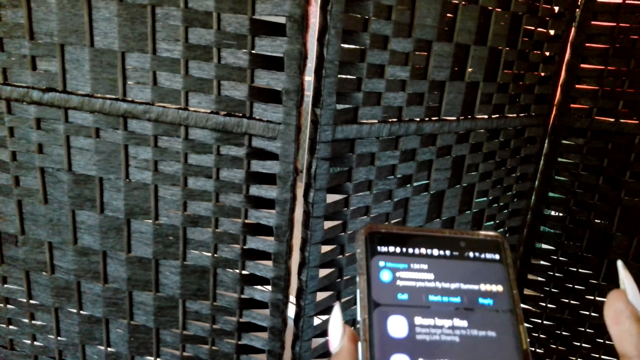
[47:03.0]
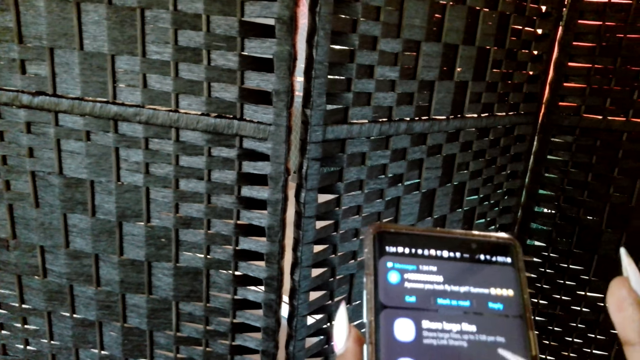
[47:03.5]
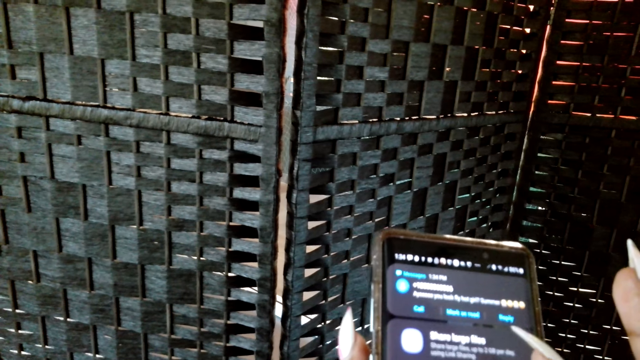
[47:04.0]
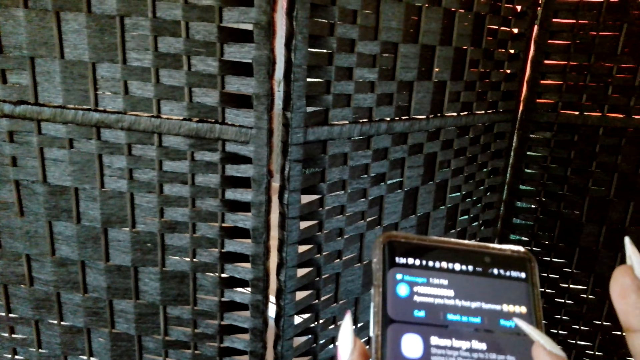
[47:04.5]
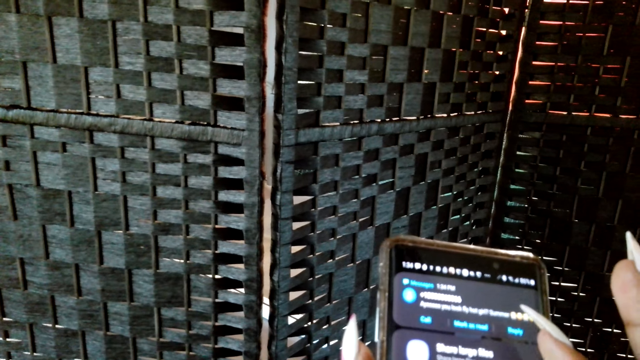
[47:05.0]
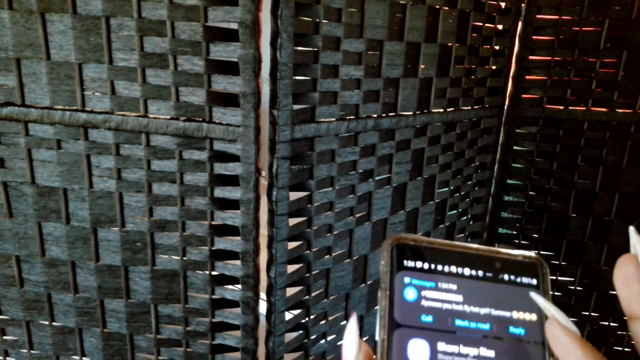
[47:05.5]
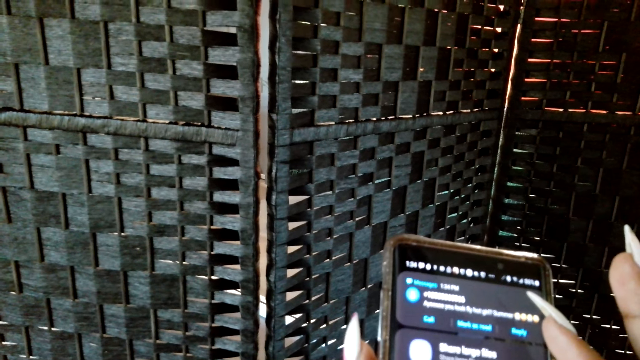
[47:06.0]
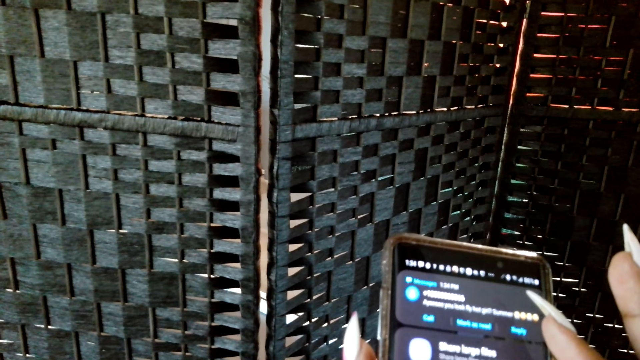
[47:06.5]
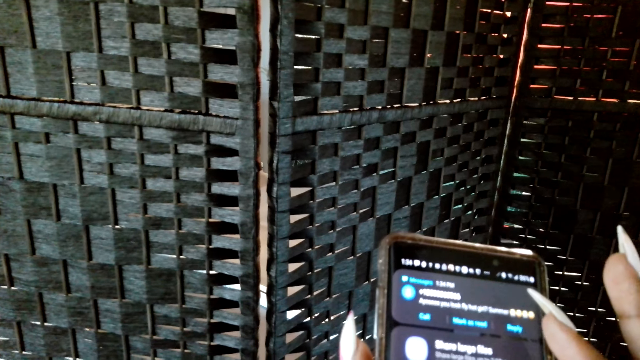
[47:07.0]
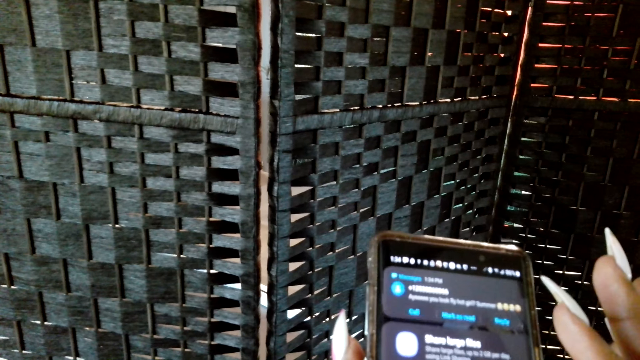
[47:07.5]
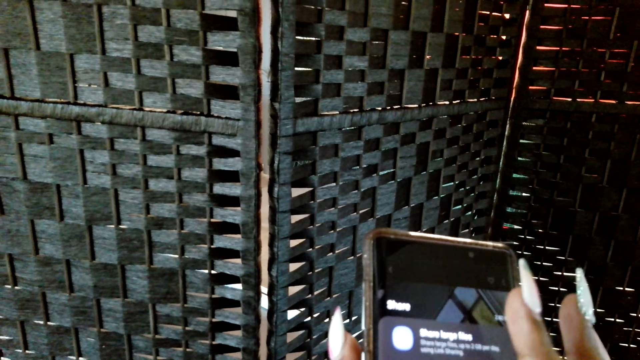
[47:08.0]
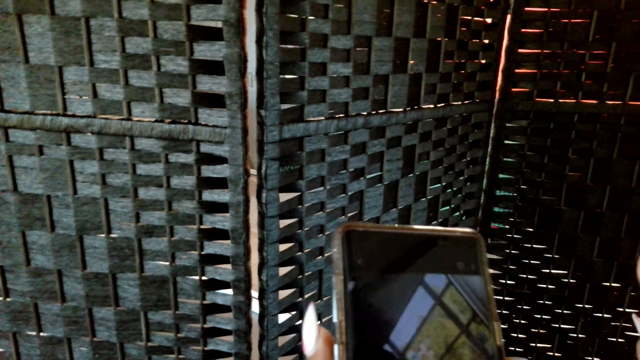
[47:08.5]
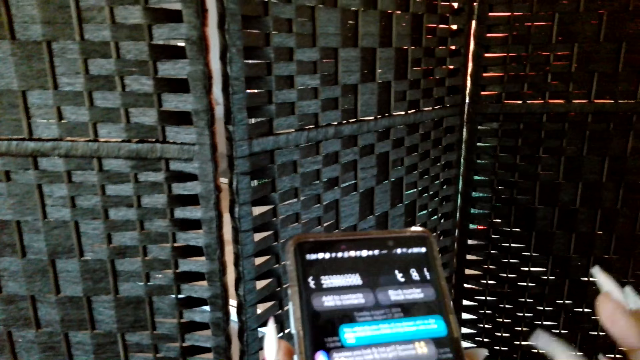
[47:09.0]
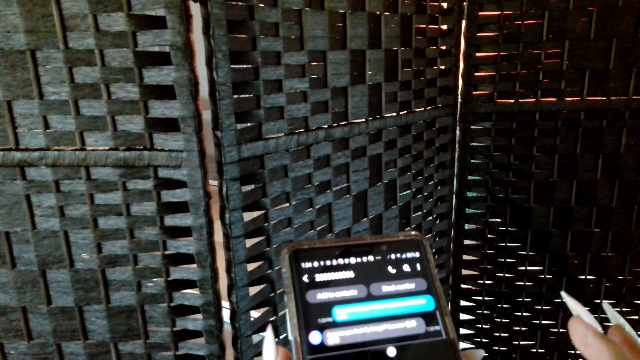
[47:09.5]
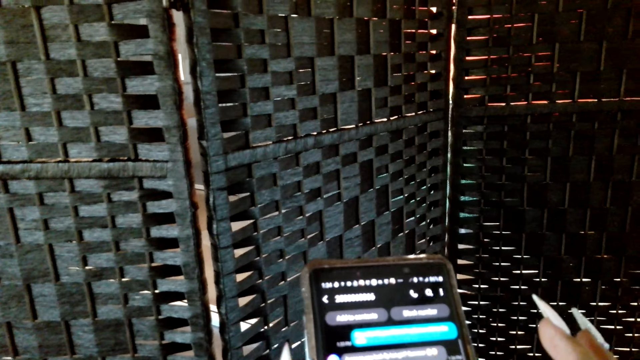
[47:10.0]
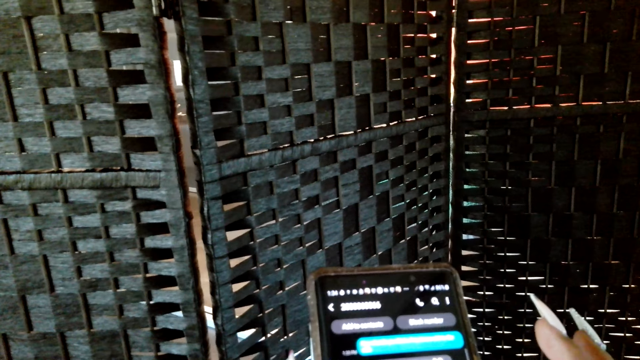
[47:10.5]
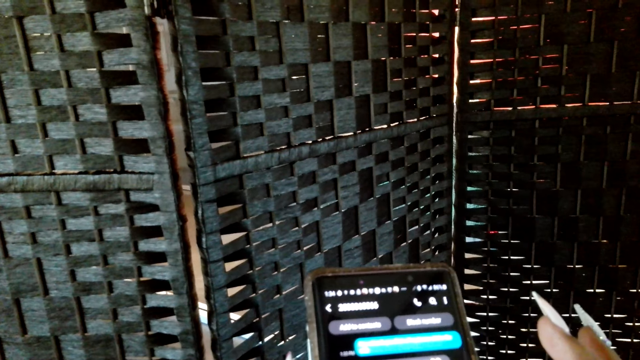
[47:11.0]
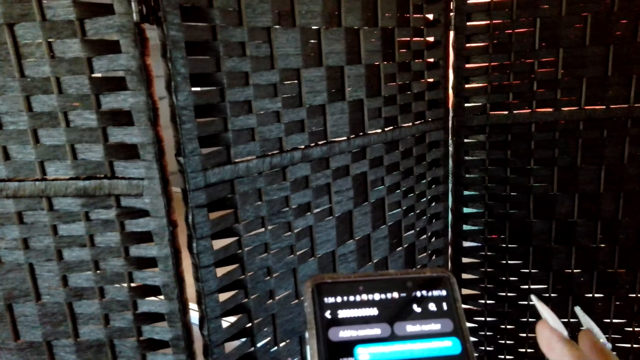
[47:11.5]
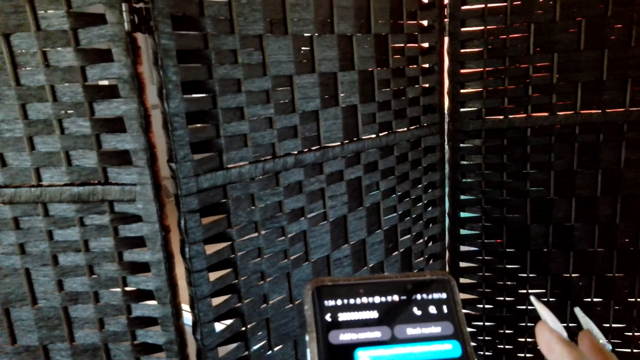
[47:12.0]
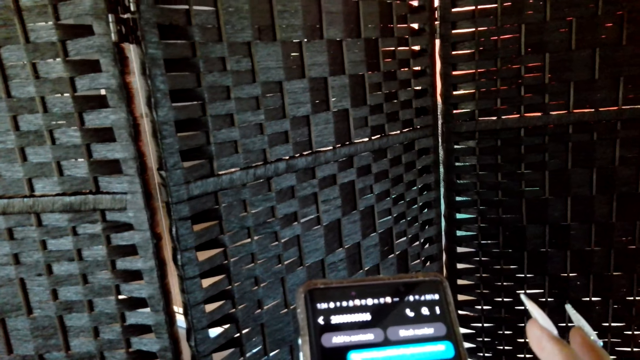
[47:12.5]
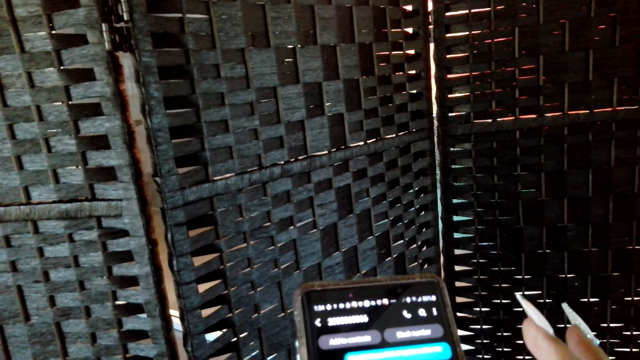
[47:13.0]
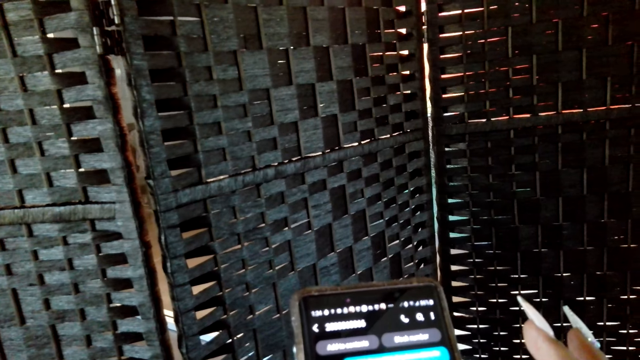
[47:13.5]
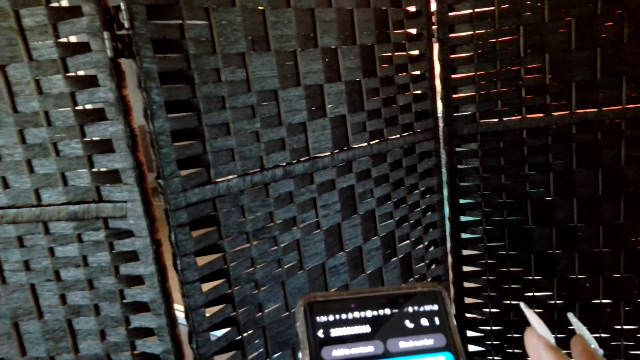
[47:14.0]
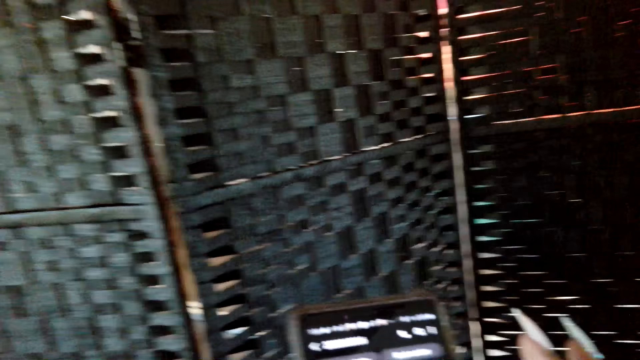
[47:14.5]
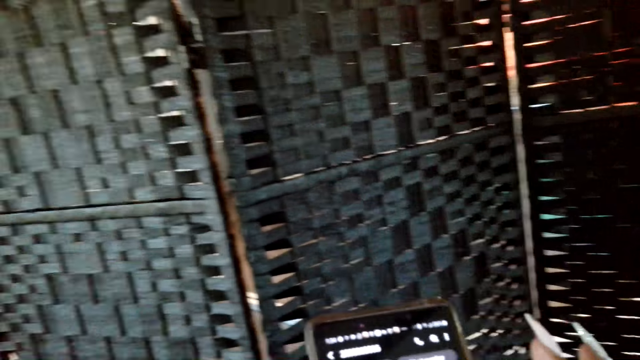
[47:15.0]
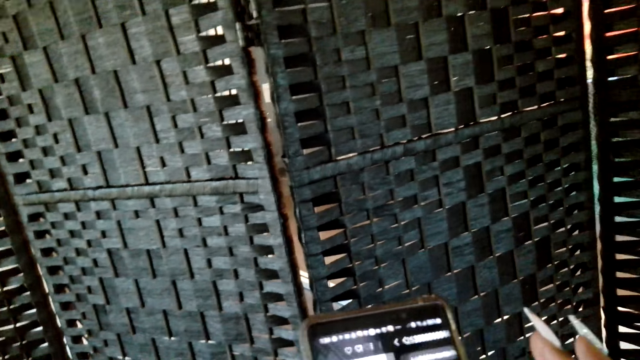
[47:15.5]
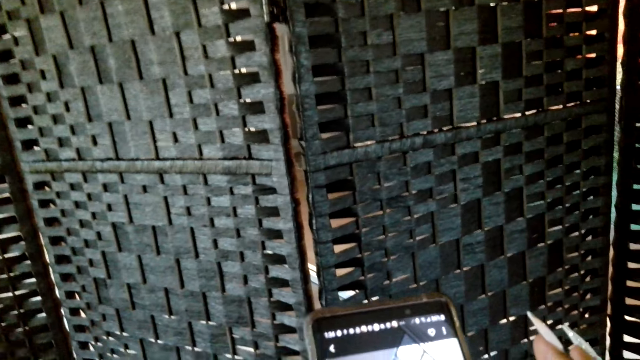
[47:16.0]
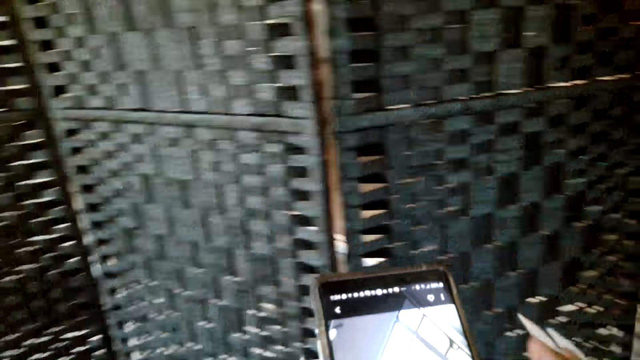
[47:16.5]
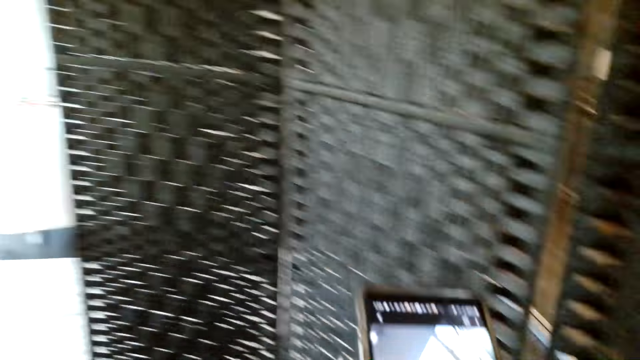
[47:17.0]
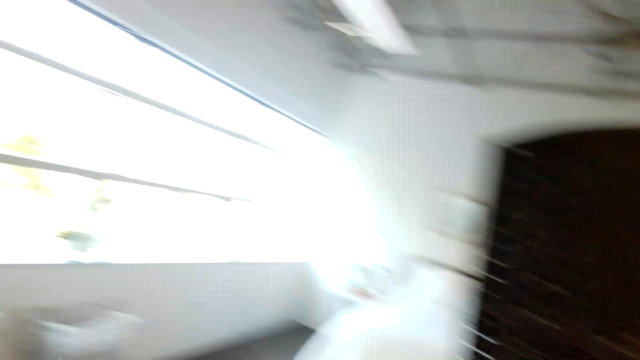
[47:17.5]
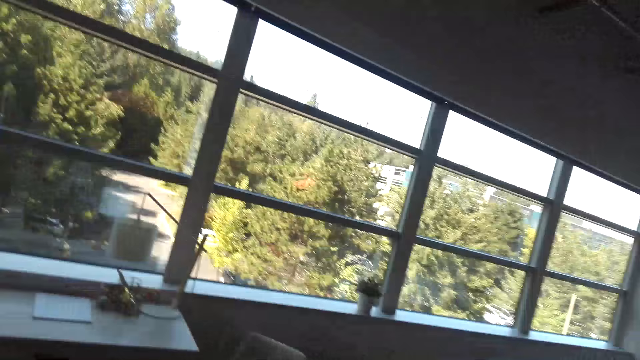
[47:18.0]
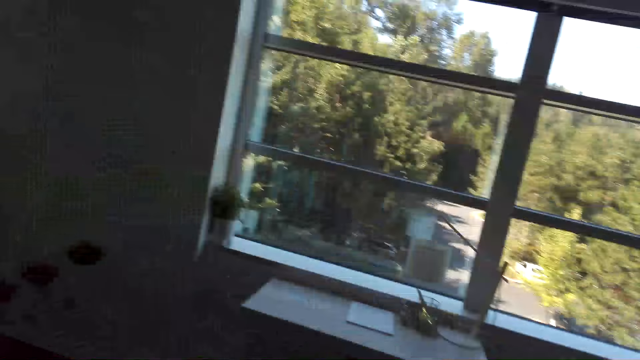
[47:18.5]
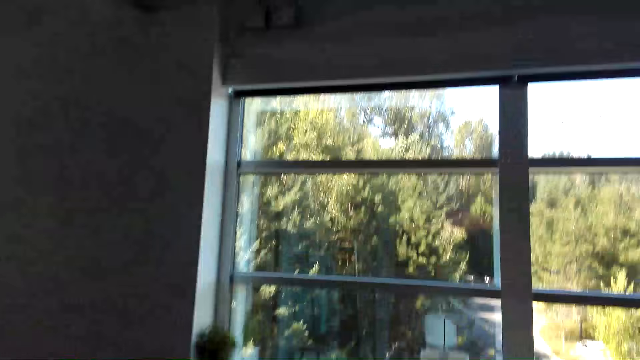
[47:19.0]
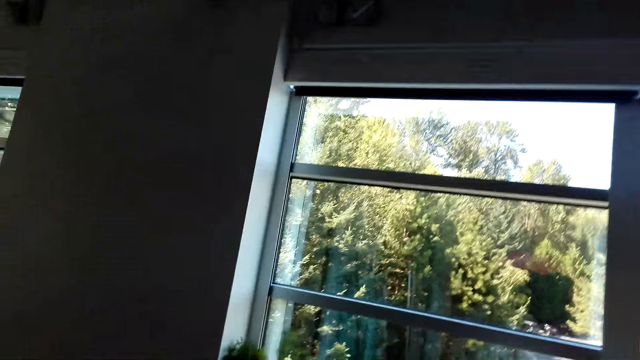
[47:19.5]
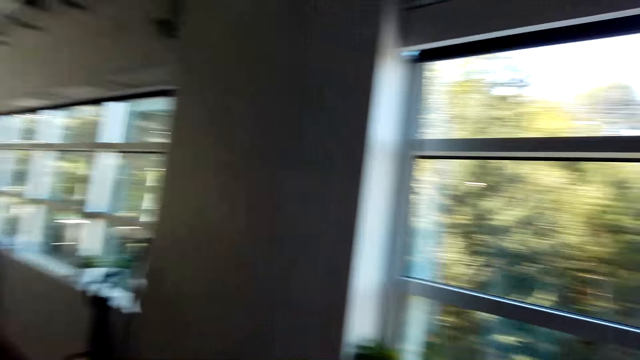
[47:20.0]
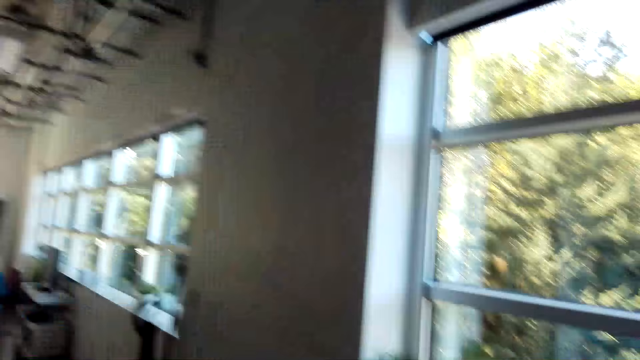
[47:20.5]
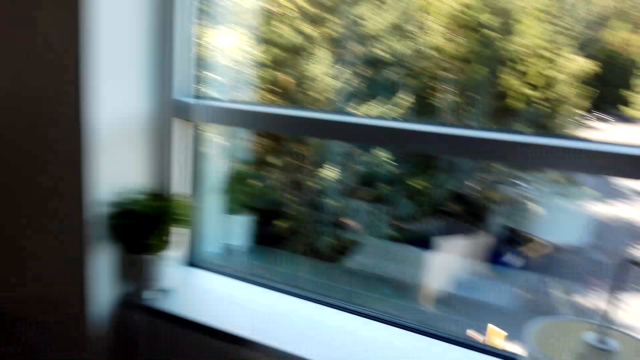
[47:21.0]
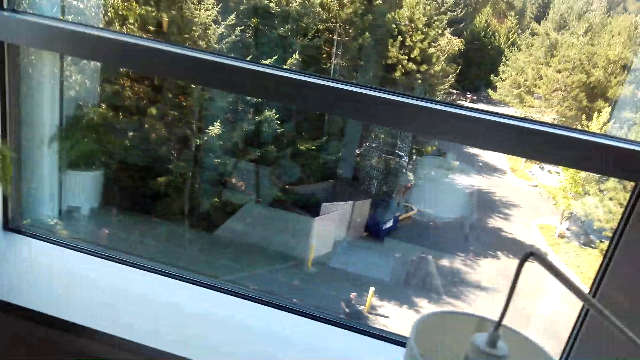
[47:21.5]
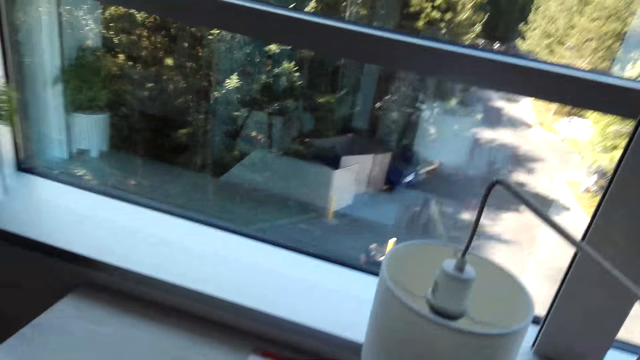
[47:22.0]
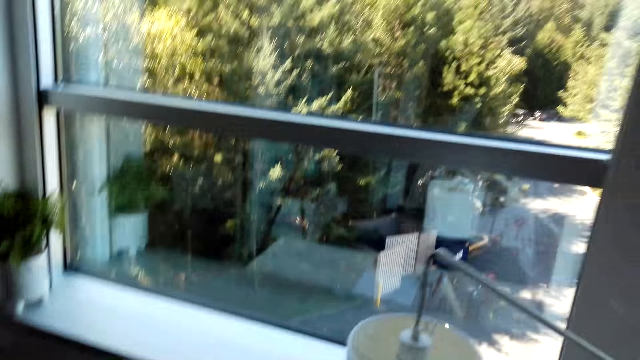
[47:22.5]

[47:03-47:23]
The camera wearer touches a phone. They turn around and talk to a person. They walk around the room. They put the phone on the table.
